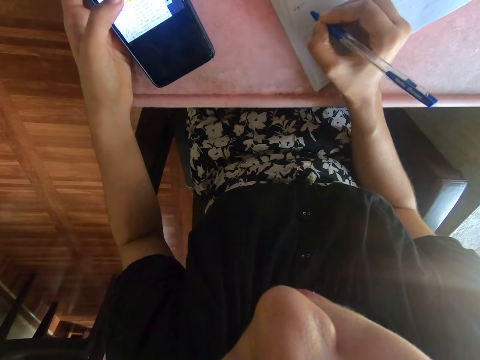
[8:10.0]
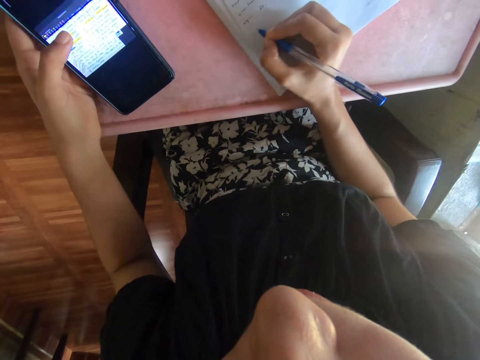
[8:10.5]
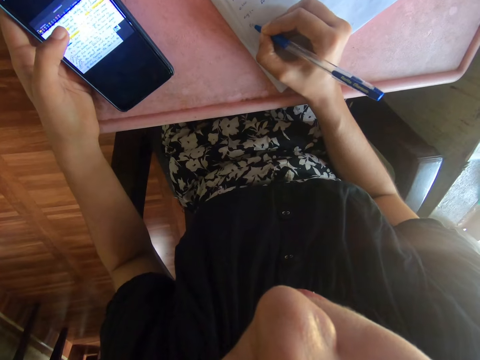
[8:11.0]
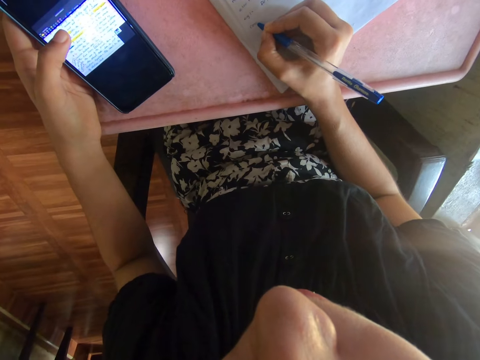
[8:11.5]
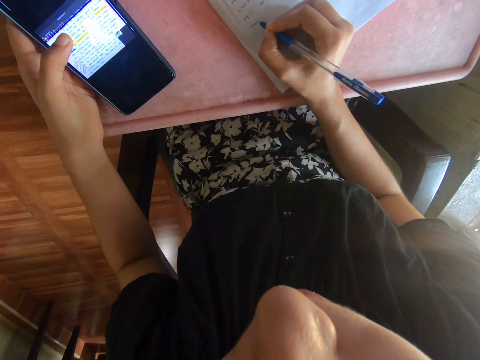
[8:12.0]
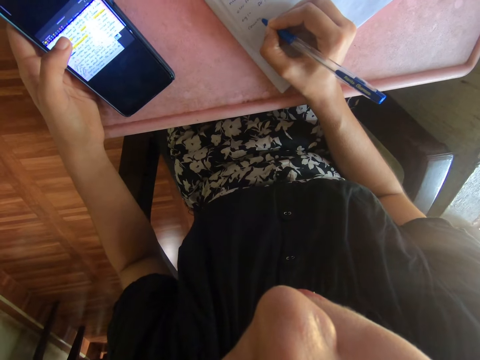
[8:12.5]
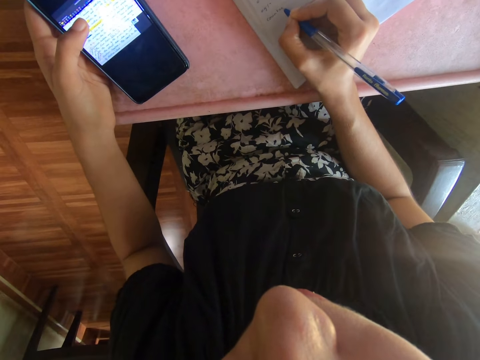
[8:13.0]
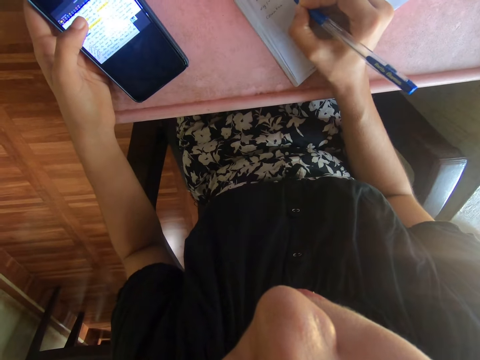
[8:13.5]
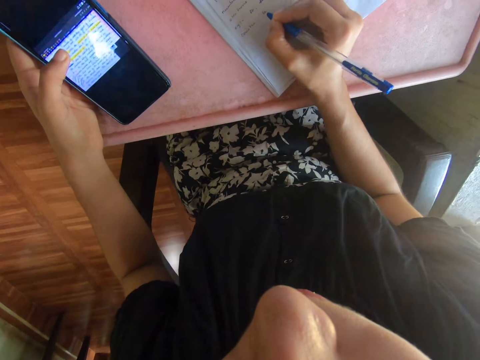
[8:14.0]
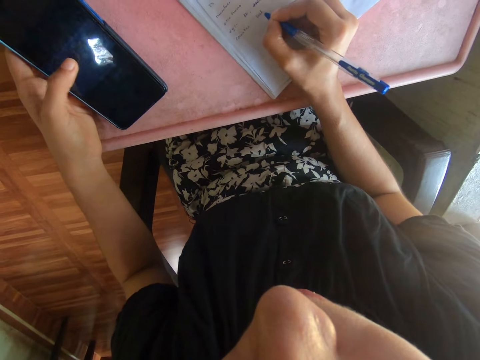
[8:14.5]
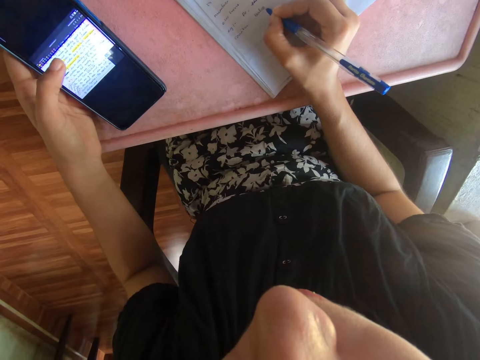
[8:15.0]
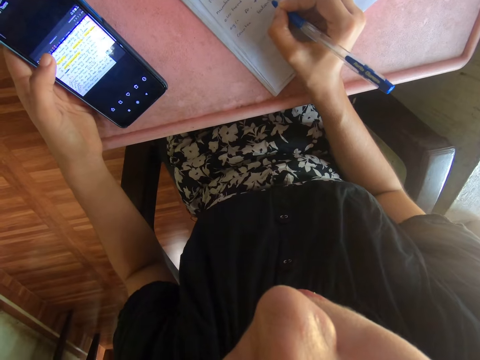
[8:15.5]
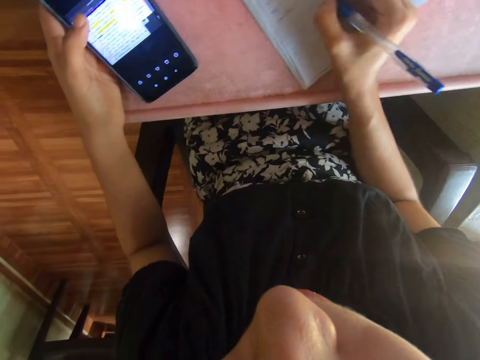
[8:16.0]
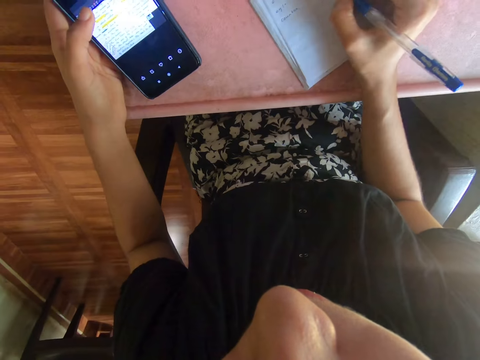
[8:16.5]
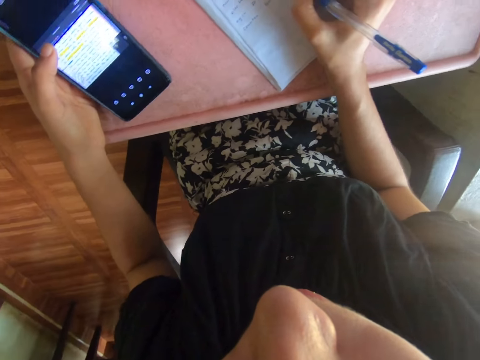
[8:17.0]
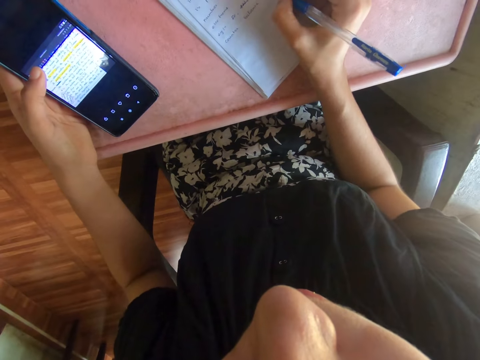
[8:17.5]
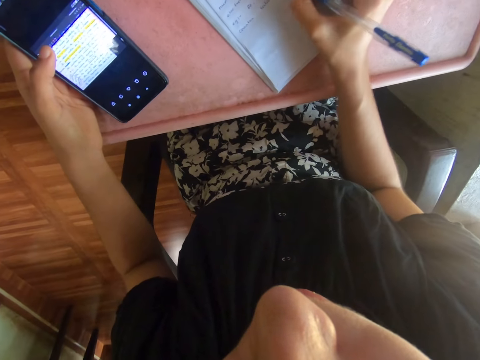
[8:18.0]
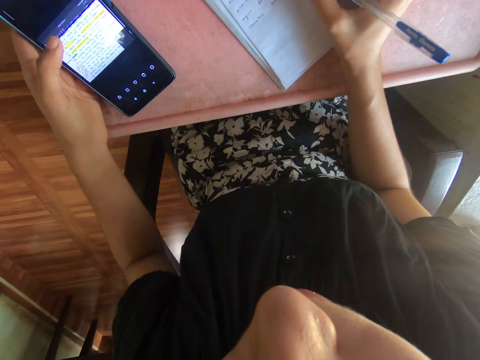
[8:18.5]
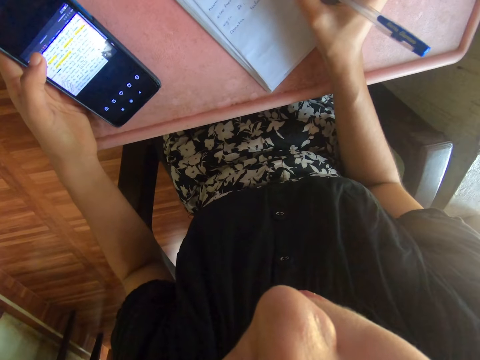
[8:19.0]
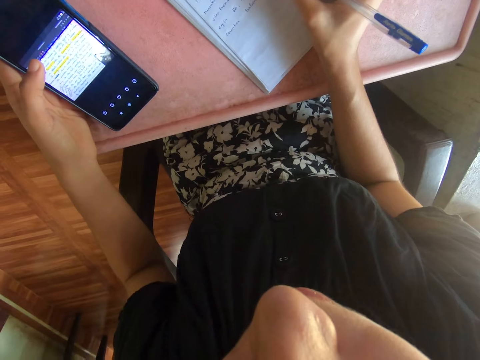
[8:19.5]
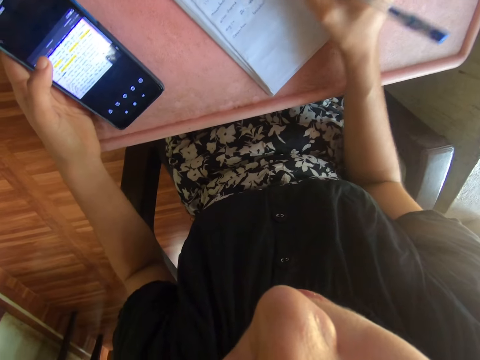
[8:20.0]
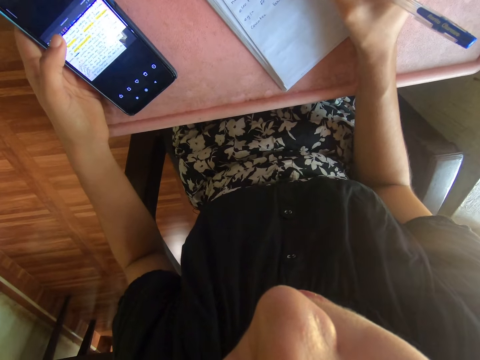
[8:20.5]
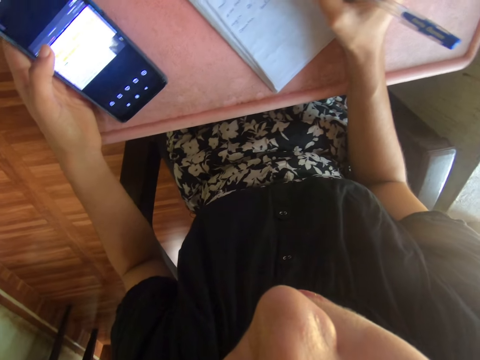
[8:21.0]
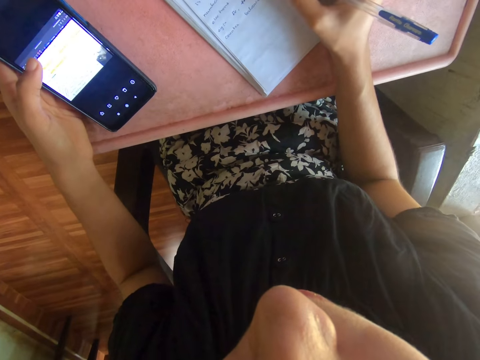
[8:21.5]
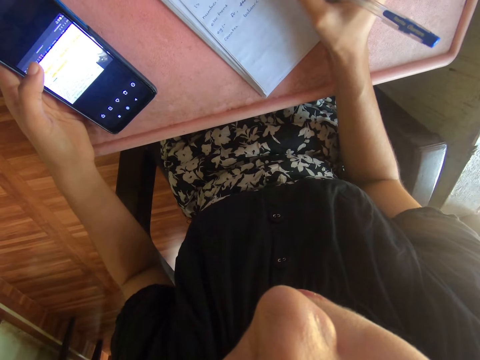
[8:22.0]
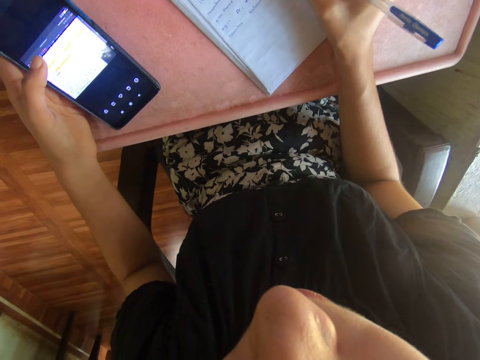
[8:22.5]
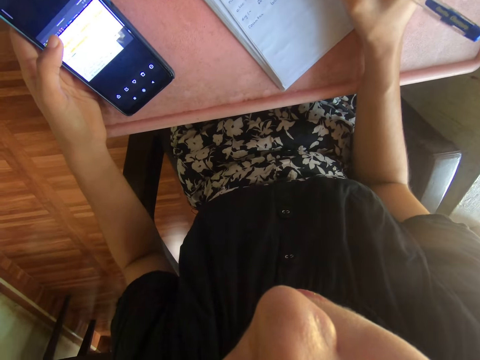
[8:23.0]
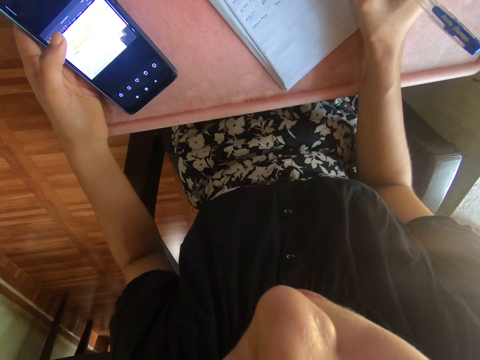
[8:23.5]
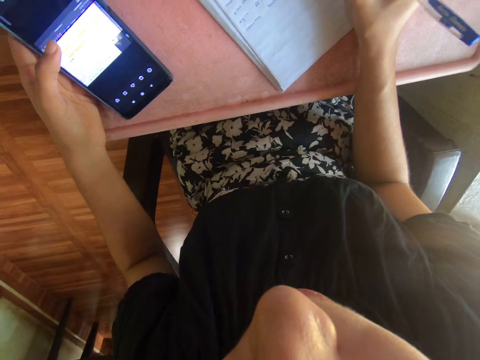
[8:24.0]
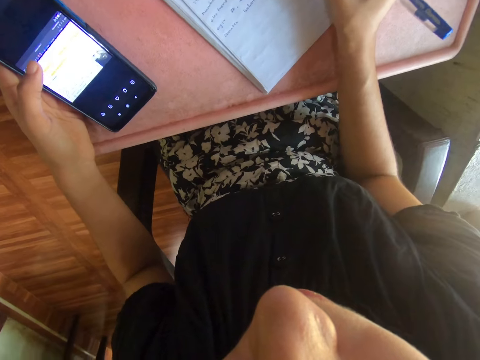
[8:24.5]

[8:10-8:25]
The camera wearer moves the book with the right hand. They write on the book with a pen. They touch the phone with the left hand. They write on the book using a ball pen.

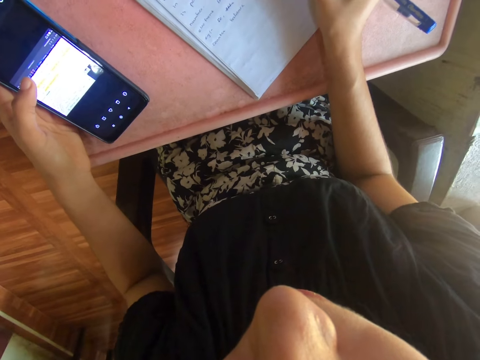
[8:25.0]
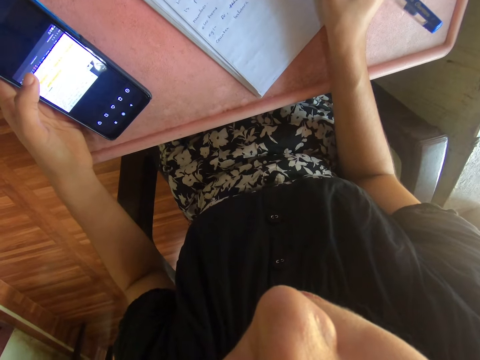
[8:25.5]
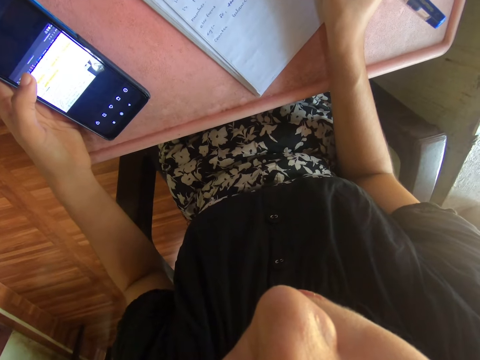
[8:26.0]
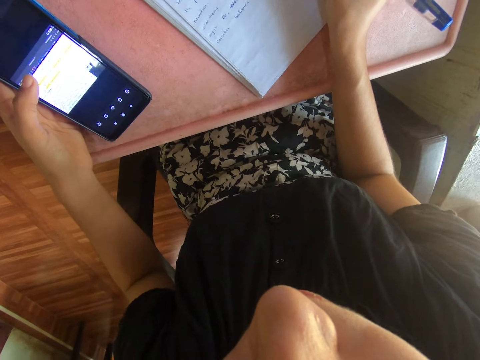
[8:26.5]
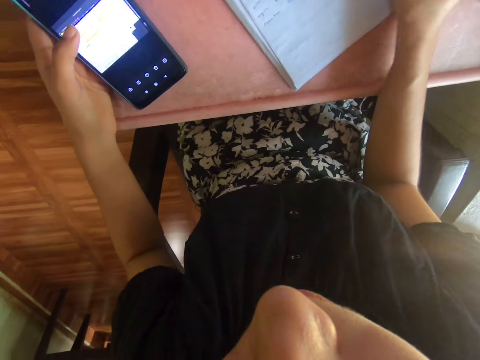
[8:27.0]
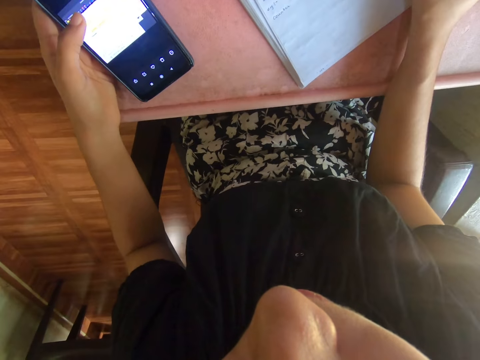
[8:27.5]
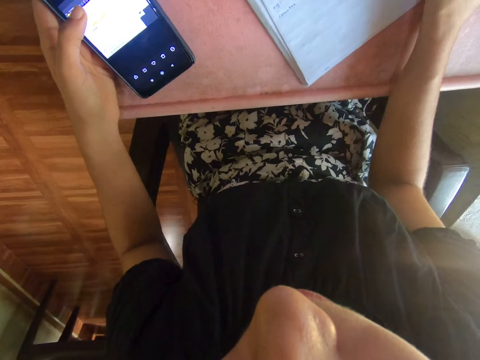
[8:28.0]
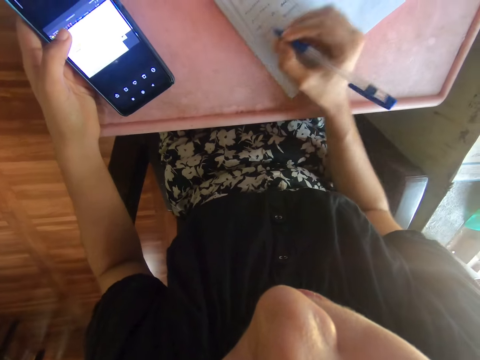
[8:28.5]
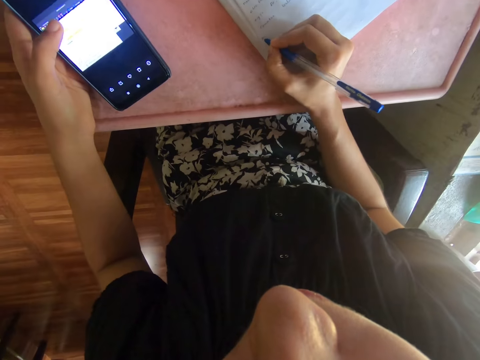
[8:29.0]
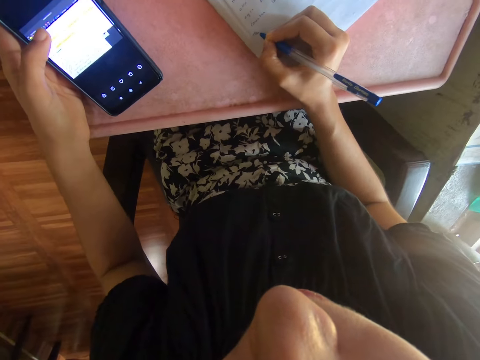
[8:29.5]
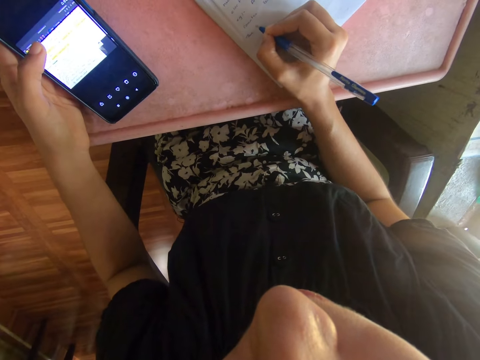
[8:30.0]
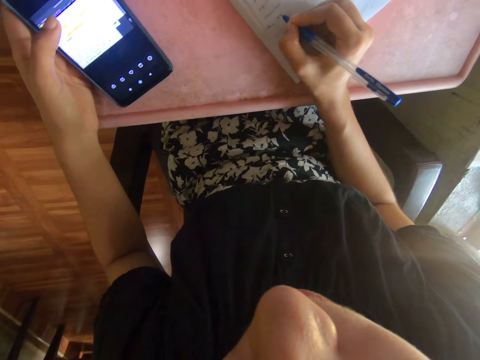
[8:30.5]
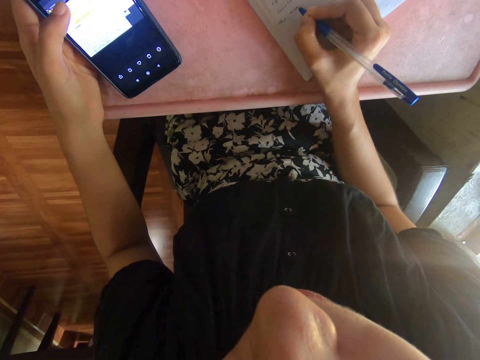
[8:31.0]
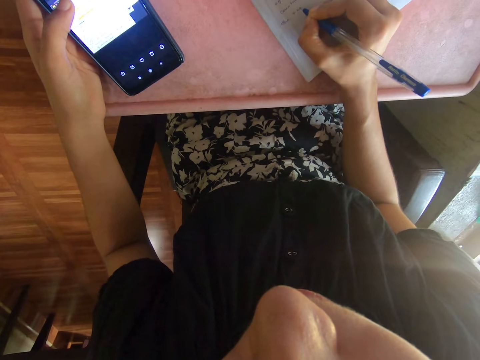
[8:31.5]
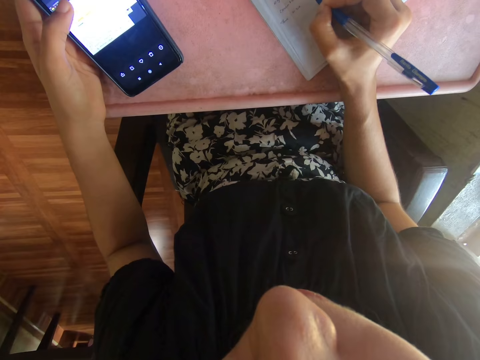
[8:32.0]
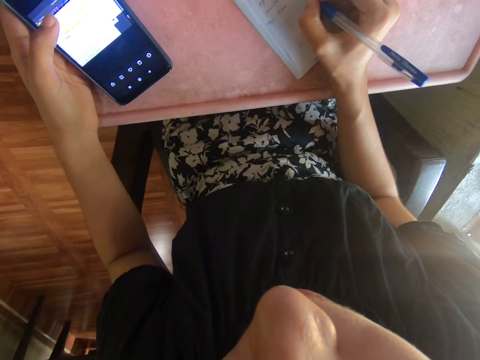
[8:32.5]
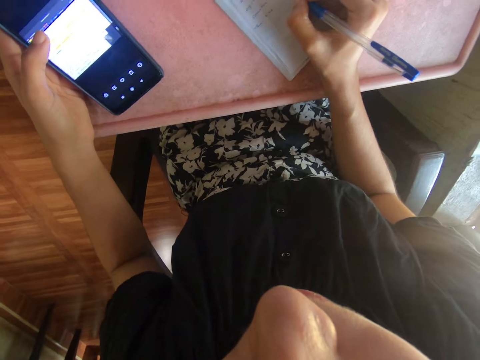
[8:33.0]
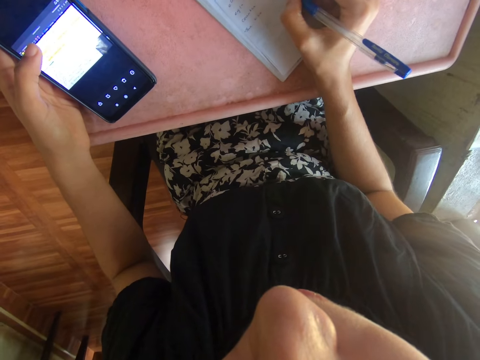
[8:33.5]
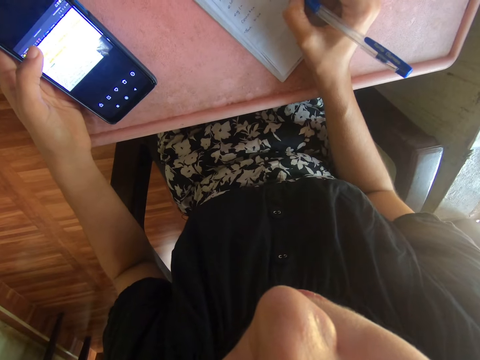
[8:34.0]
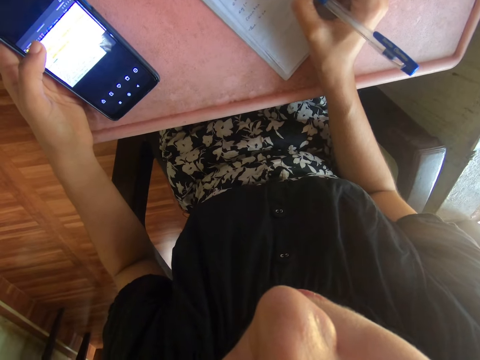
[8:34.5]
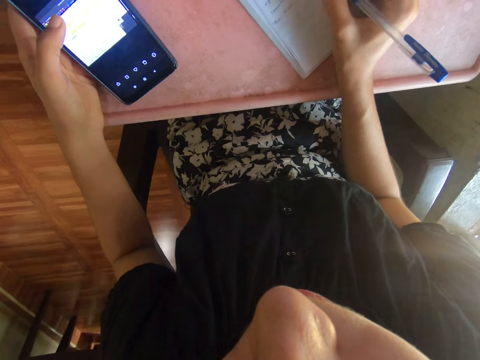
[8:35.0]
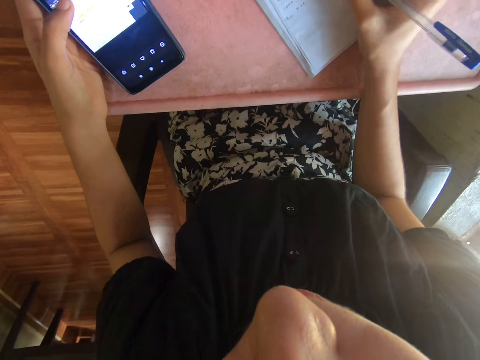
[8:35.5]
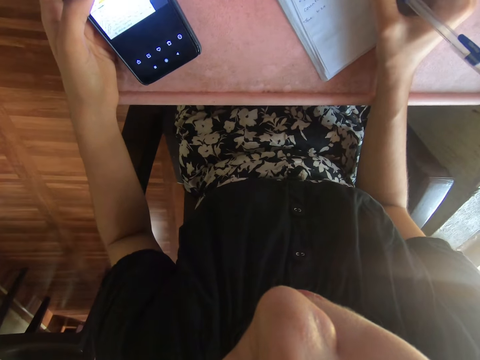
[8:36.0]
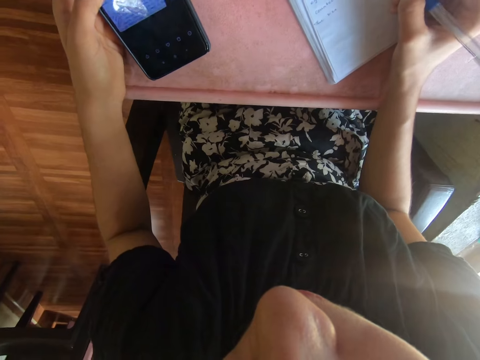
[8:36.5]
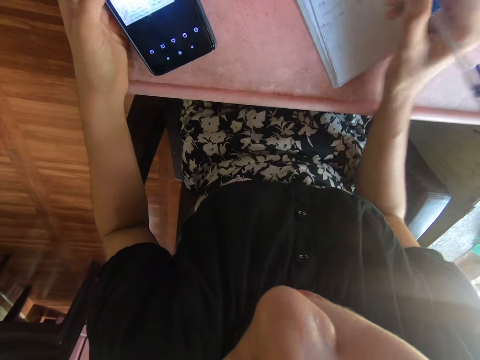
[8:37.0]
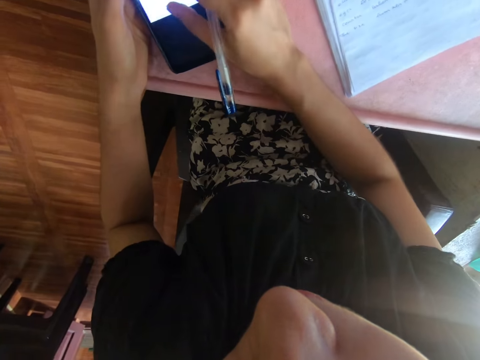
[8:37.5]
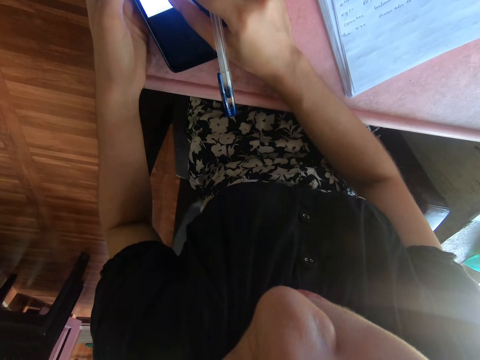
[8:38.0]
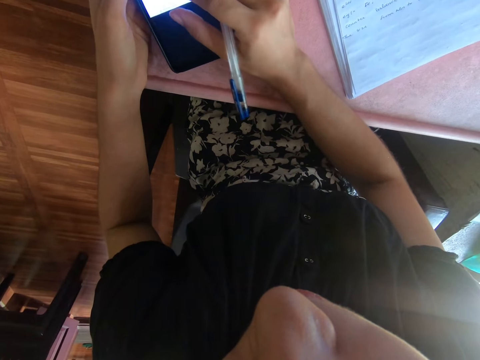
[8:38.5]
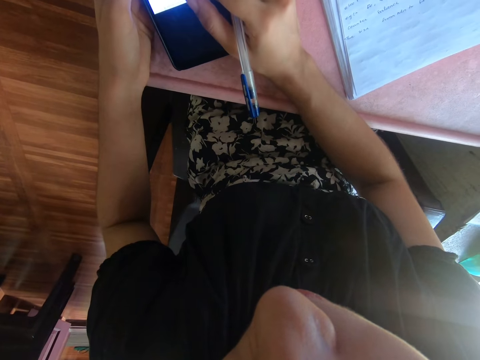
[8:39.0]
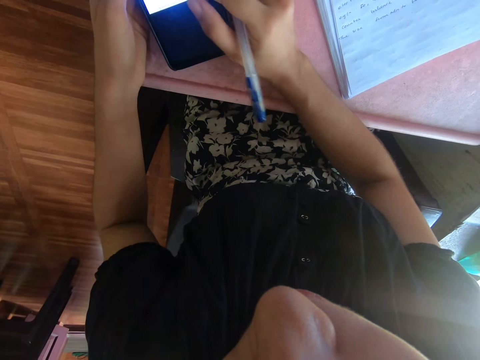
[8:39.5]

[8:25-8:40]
The camera wearer touches the phone with the left finger. They touch the phone with the right hand.
